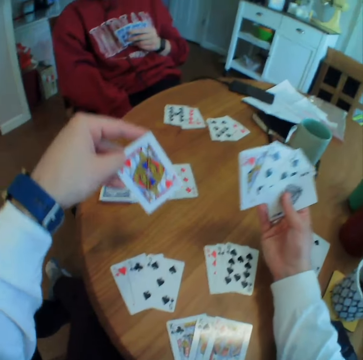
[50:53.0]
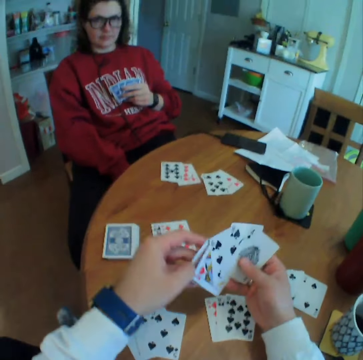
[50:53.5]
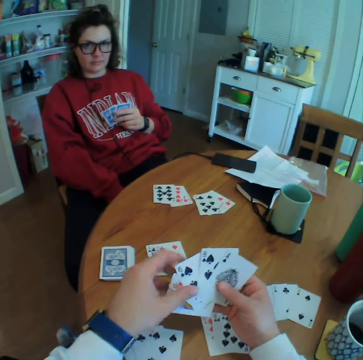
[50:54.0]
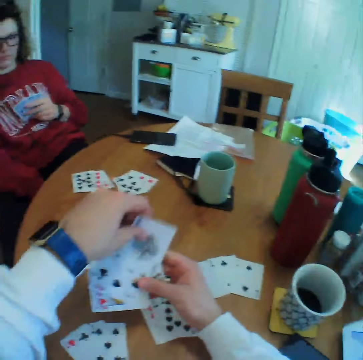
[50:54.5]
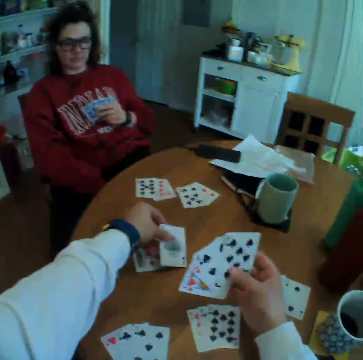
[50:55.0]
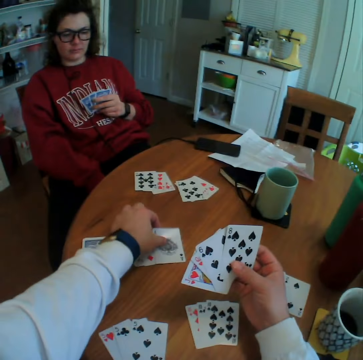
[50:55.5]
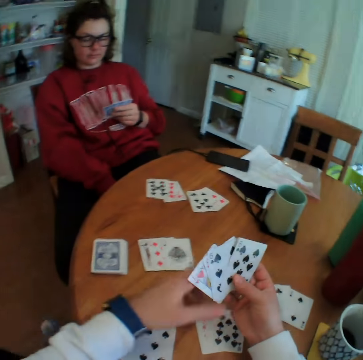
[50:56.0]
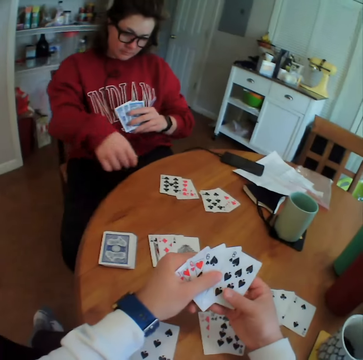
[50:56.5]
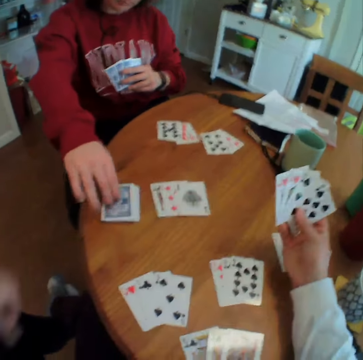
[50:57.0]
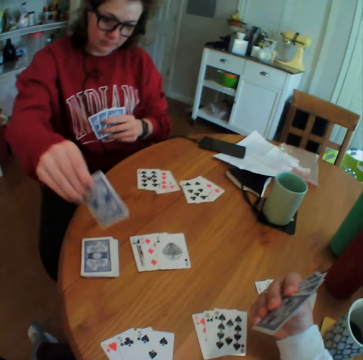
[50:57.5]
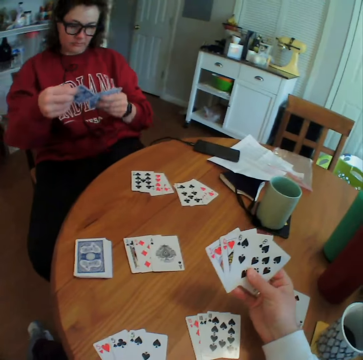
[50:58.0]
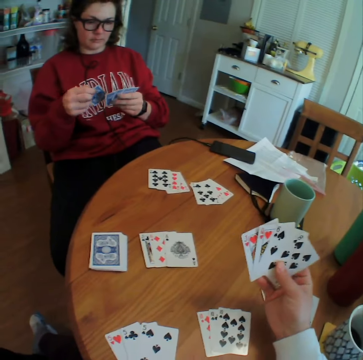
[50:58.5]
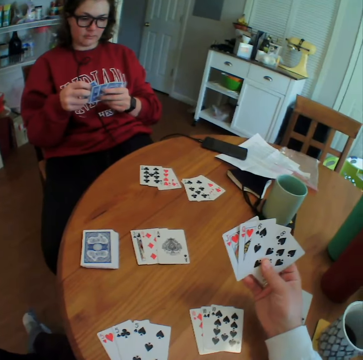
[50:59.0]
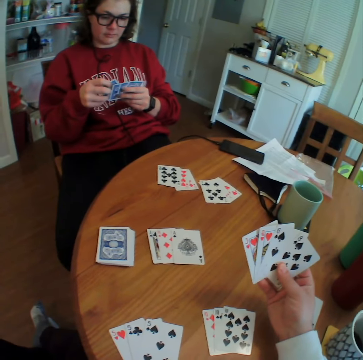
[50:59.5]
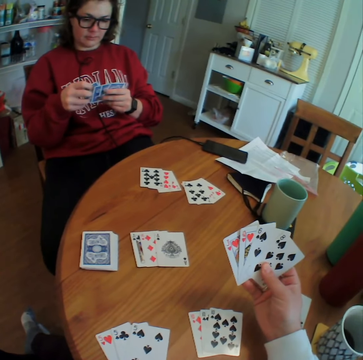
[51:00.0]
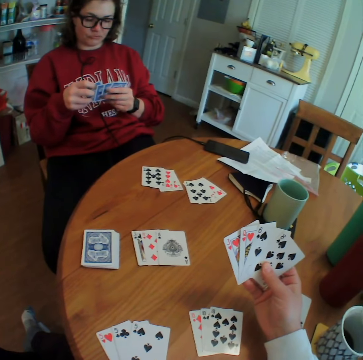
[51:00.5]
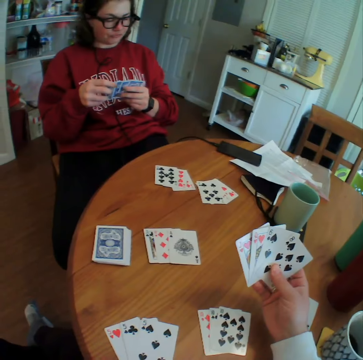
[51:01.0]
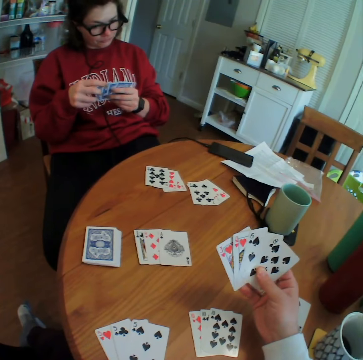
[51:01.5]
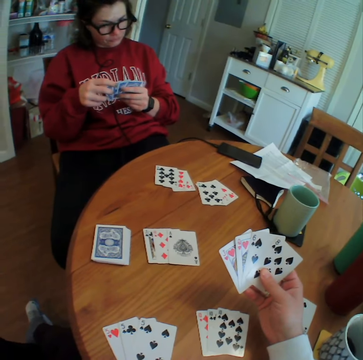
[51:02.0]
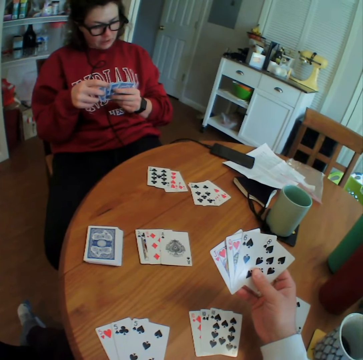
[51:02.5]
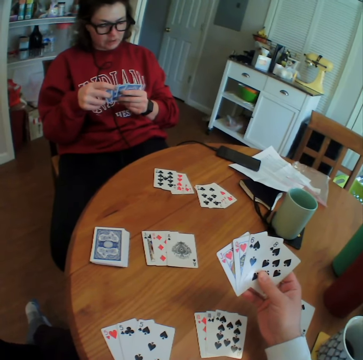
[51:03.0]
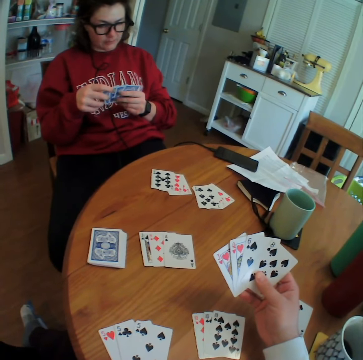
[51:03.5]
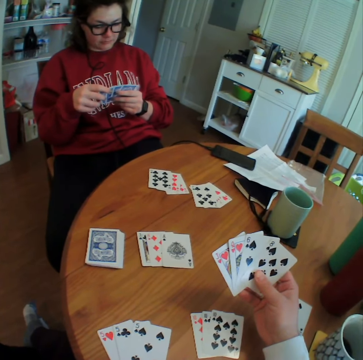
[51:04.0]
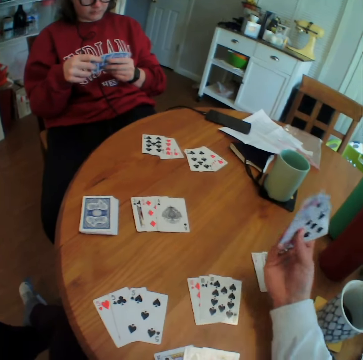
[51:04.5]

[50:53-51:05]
The camera wearer puts a card down. A lady picks up a card. The camera wearer looks around and swings his leg.

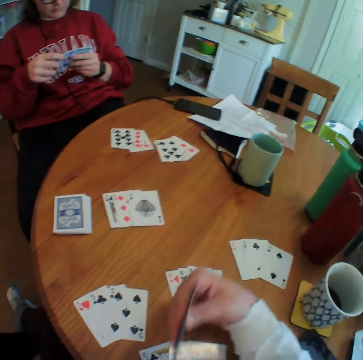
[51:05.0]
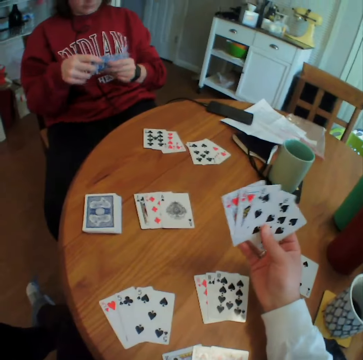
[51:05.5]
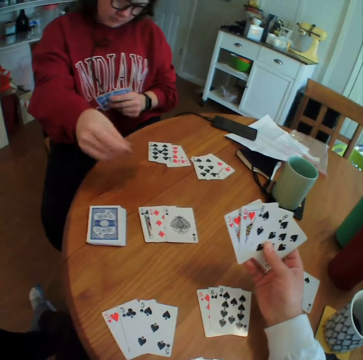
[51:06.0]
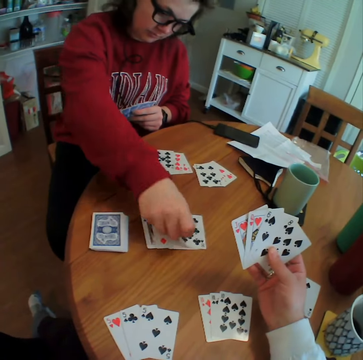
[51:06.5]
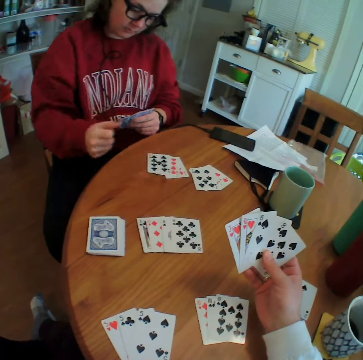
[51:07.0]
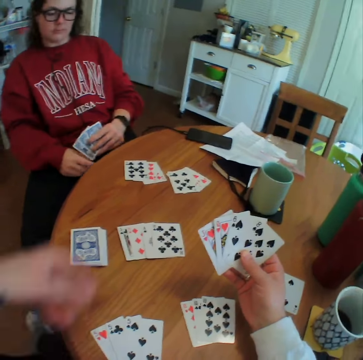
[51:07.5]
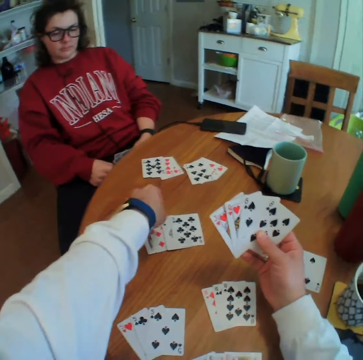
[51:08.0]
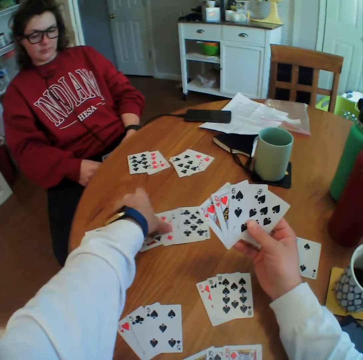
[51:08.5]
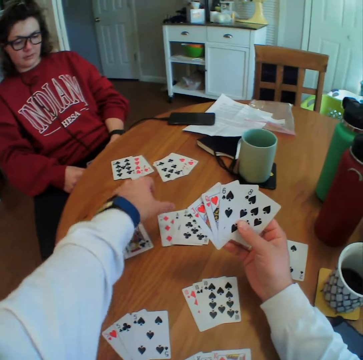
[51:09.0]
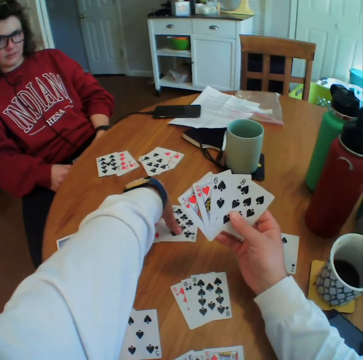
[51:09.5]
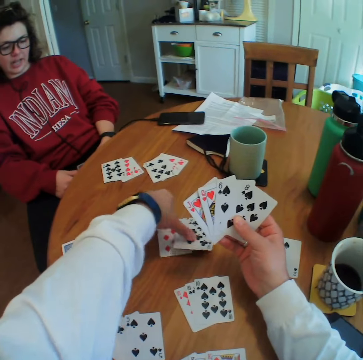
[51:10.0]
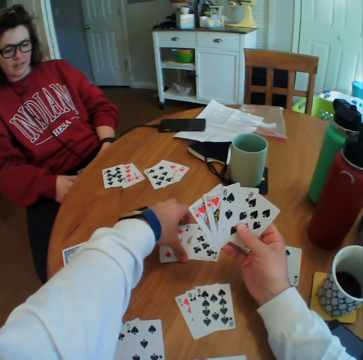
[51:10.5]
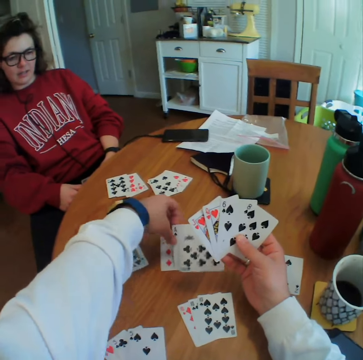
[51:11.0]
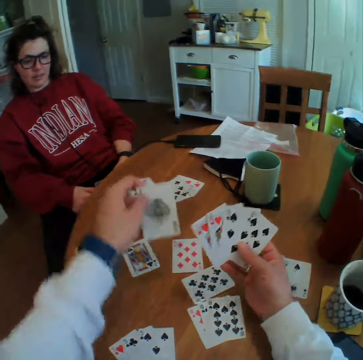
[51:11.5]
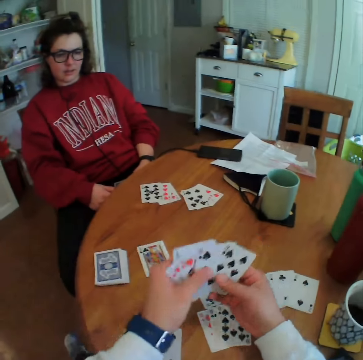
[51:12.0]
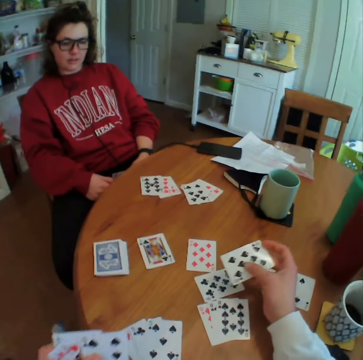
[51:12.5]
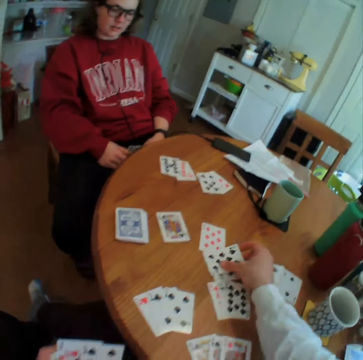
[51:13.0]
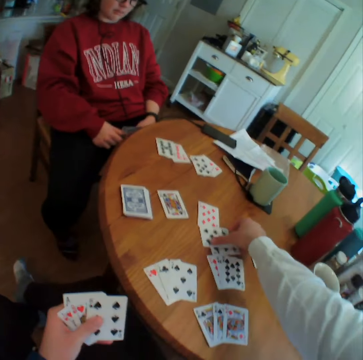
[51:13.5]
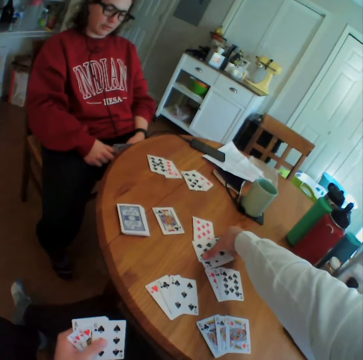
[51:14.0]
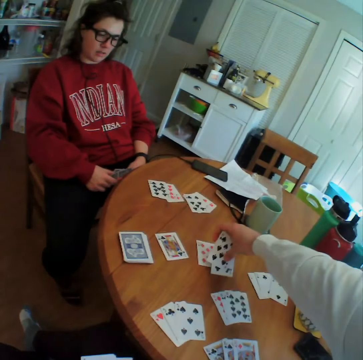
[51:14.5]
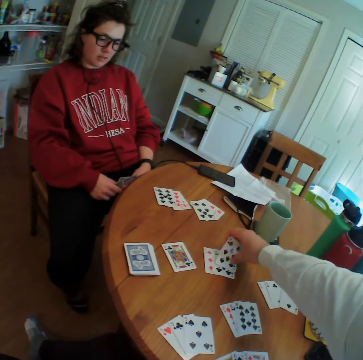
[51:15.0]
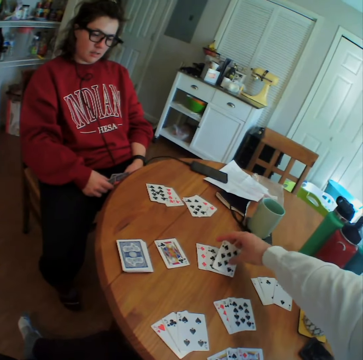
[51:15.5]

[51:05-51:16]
A lady drops a card. The camera wearer picks up a card and puts the card down.

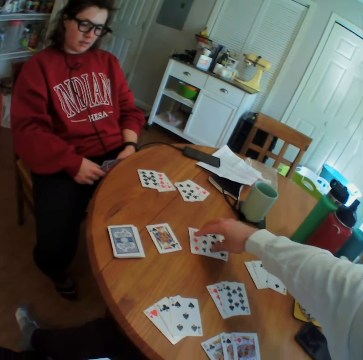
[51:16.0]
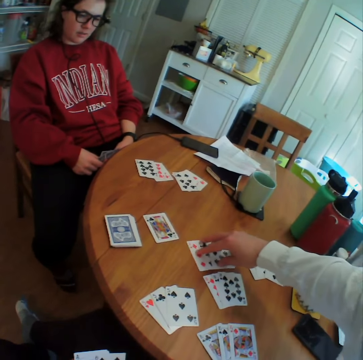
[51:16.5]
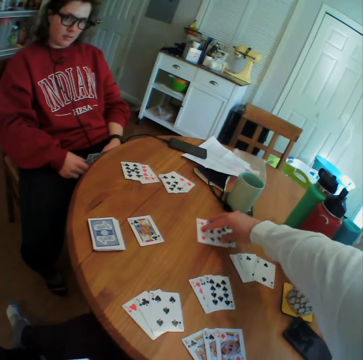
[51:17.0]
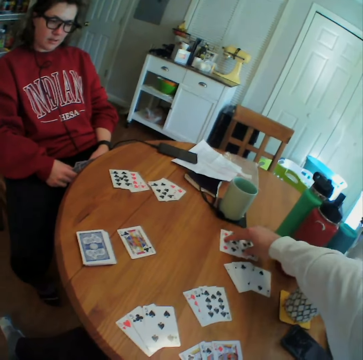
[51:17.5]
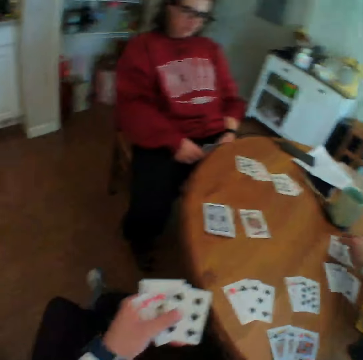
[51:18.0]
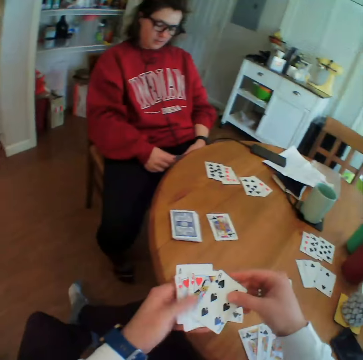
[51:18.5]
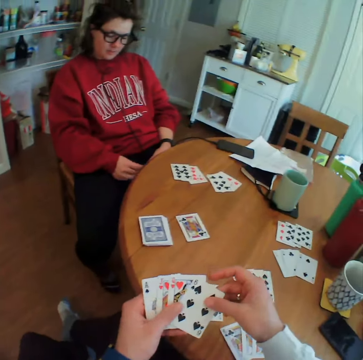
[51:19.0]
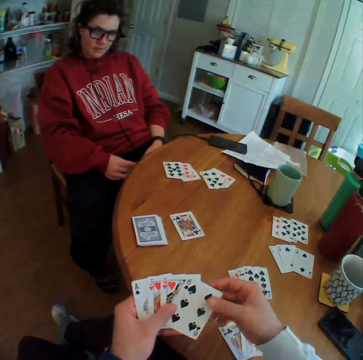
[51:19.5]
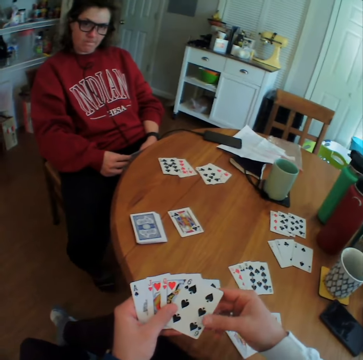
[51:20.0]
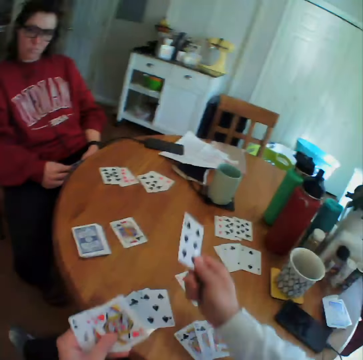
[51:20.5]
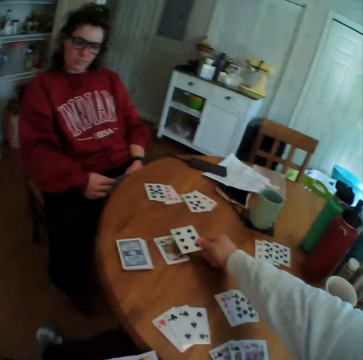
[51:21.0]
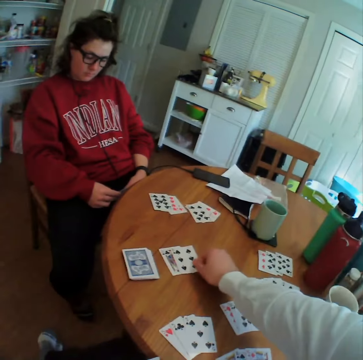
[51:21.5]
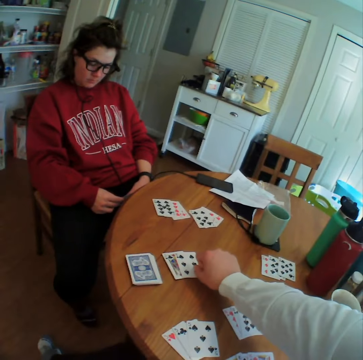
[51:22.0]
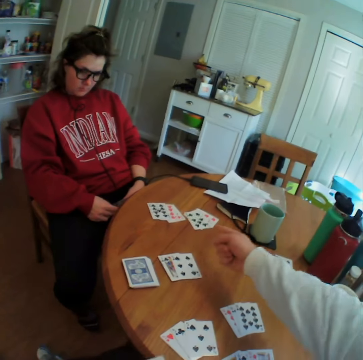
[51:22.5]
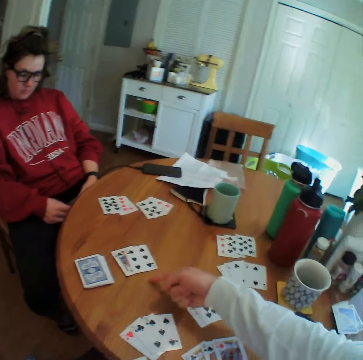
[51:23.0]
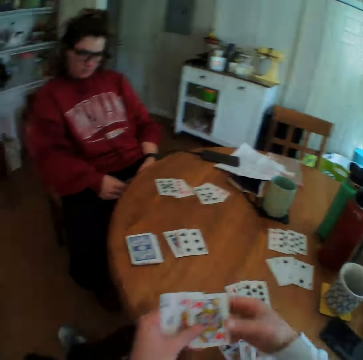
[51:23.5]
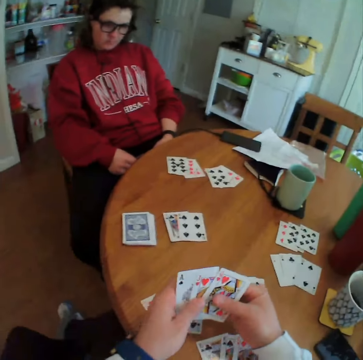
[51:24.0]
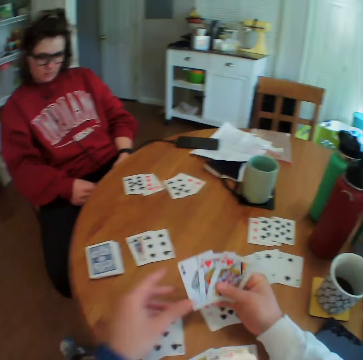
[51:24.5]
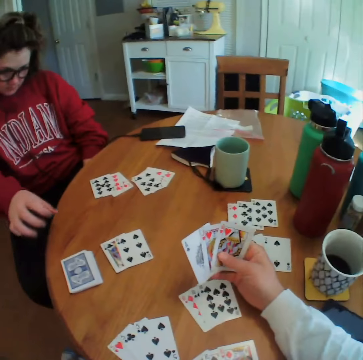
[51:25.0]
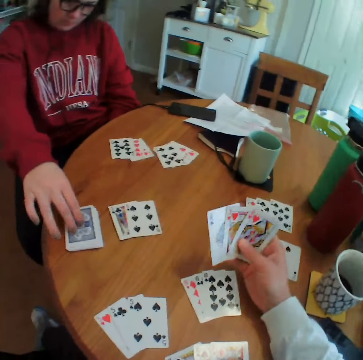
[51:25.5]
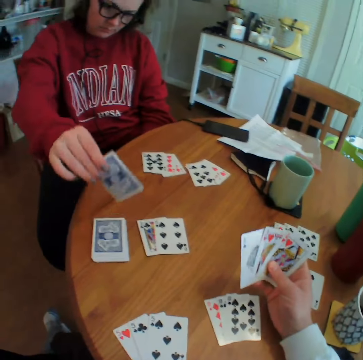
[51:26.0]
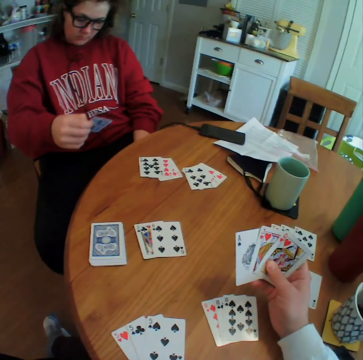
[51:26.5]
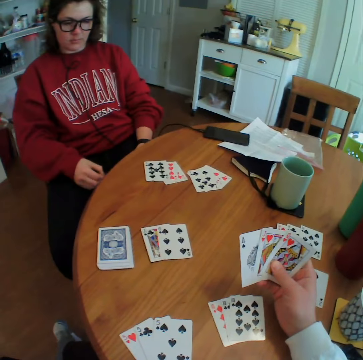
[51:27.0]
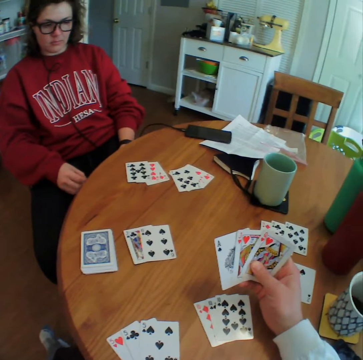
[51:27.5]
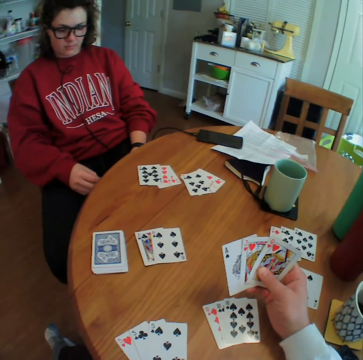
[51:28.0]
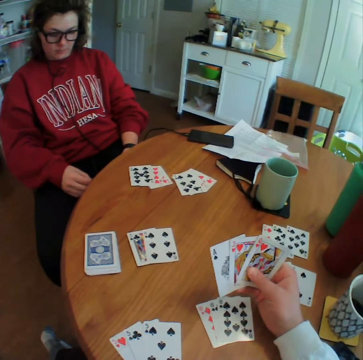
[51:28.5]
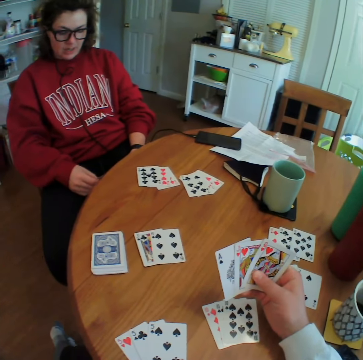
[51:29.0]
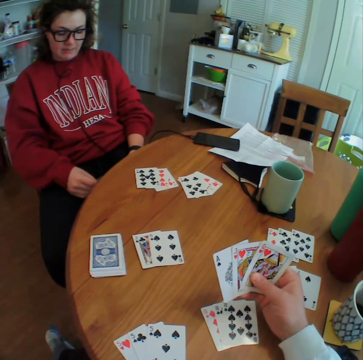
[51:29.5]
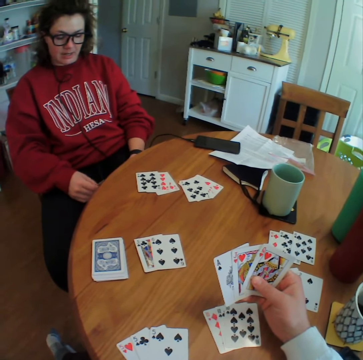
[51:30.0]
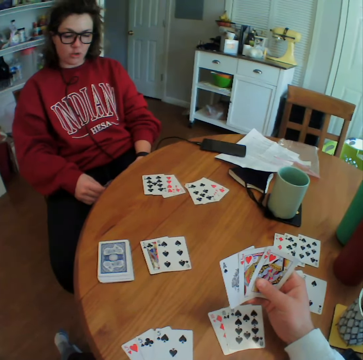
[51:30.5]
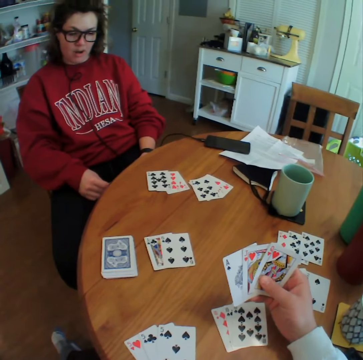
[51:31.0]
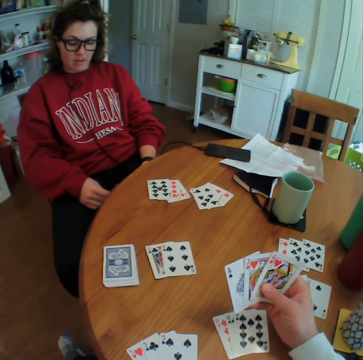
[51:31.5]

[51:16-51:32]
The camera wearer moves the cards aside on the table. They put a card on the table. A lady picks up a card. The camera wearer talks to the lady.
